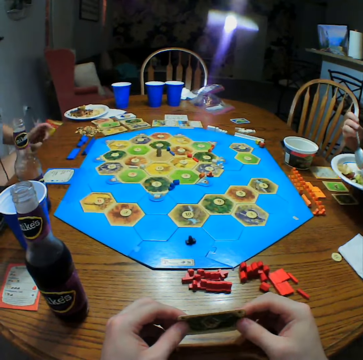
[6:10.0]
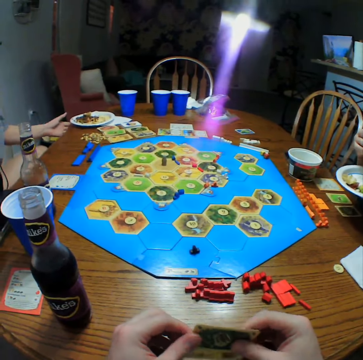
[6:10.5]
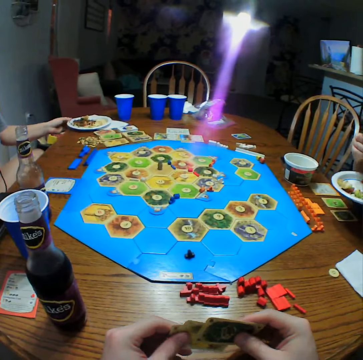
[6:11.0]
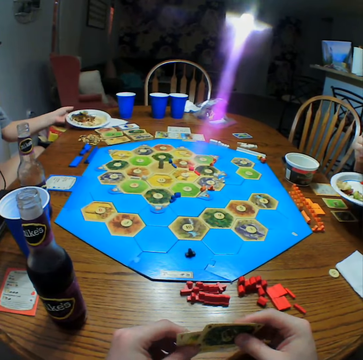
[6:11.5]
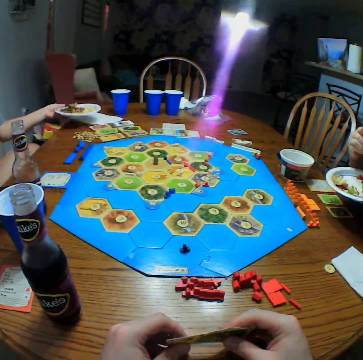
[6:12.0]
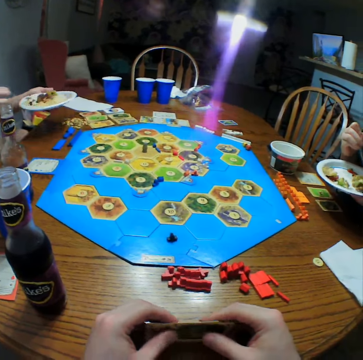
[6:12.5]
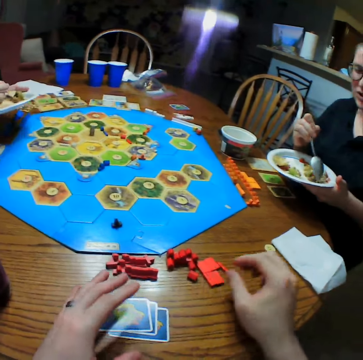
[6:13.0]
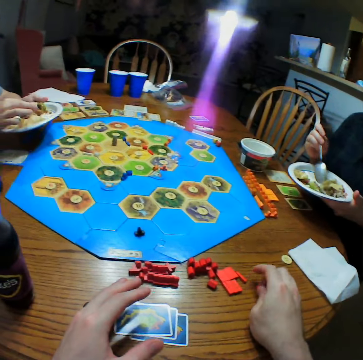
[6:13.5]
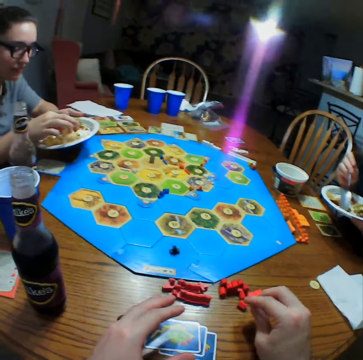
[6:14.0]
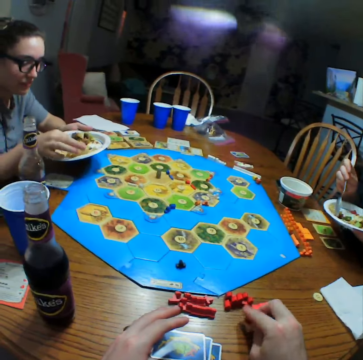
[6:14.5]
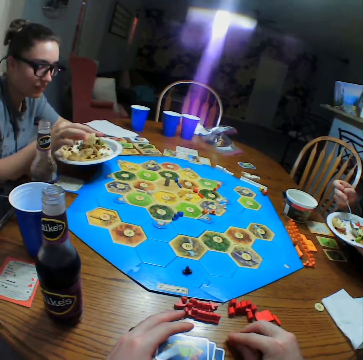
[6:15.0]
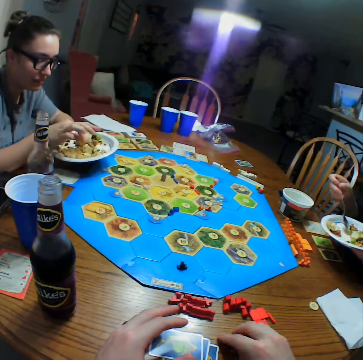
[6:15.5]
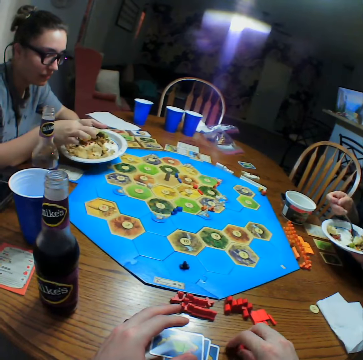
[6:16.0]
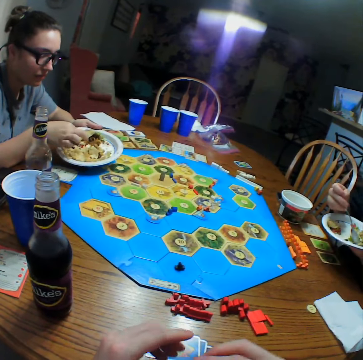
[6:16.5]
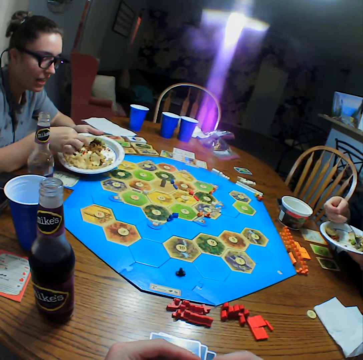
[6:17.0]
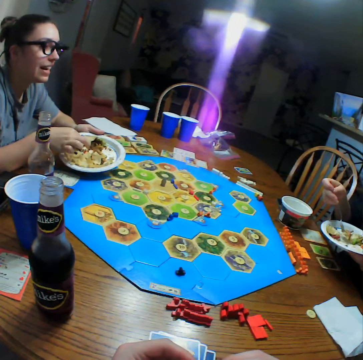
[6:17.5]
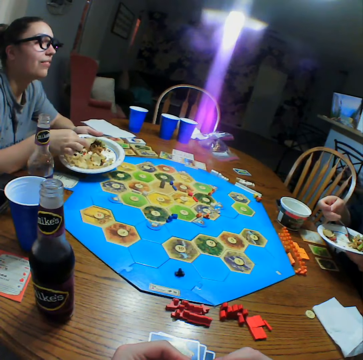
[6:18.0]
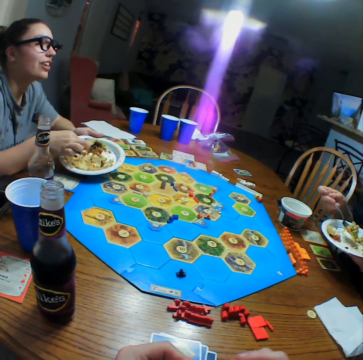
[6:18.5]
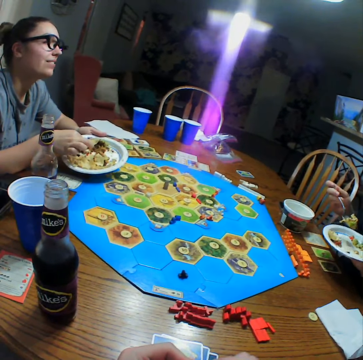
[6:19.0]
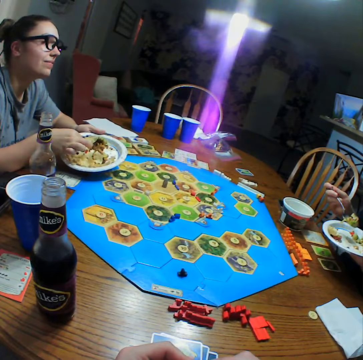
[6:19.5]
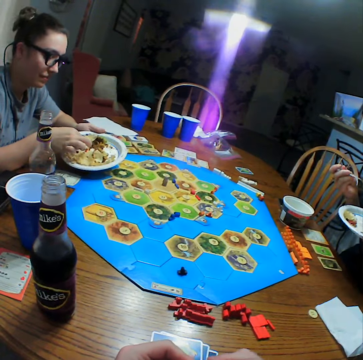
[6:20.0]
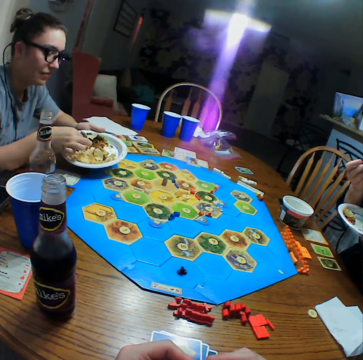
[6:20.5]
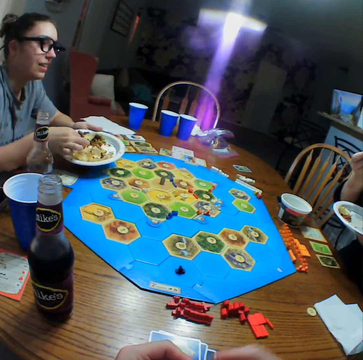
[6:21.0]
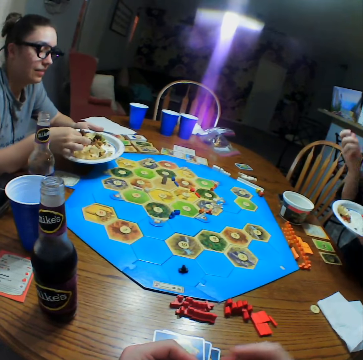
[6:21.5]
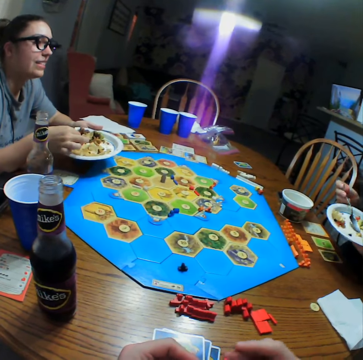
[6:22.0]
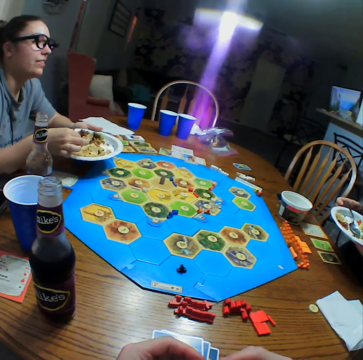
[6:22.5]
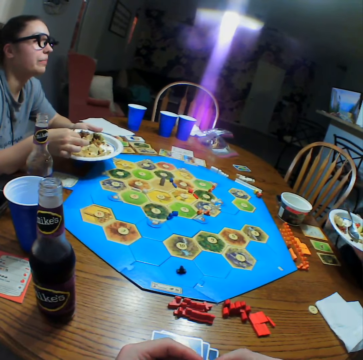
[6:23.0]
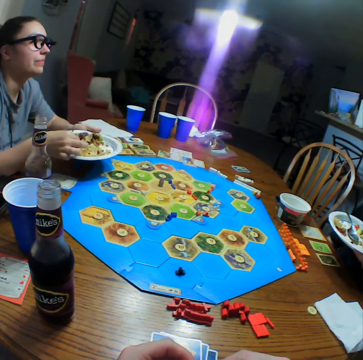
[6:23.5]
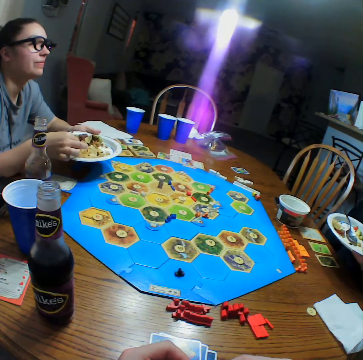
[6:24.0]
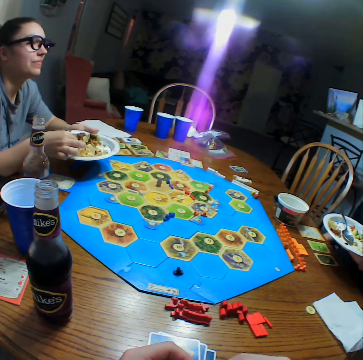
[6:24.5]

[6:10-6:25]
A person holds a spoon. Another person picks a plate. The camera wearer picks dice. The second person picks food. The first person scoops food. The first person eats the food. The camera wearer moves hands.

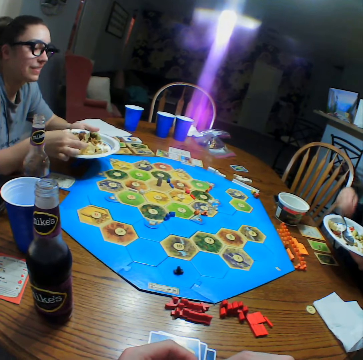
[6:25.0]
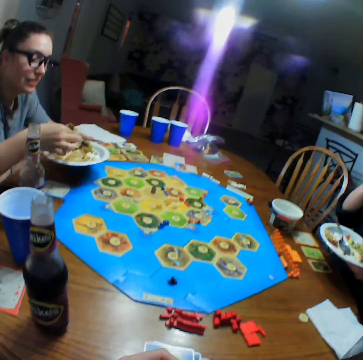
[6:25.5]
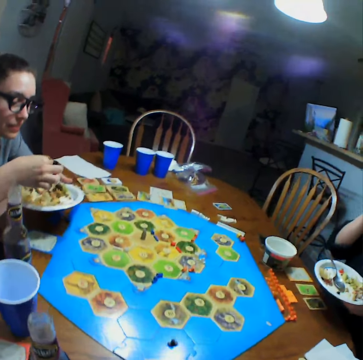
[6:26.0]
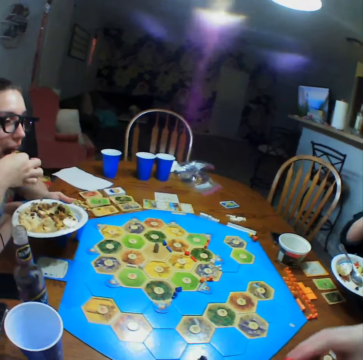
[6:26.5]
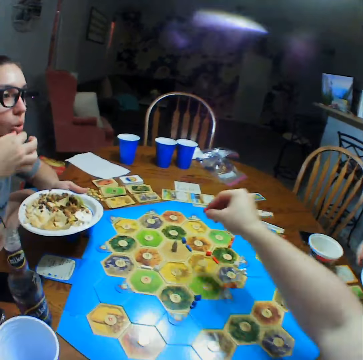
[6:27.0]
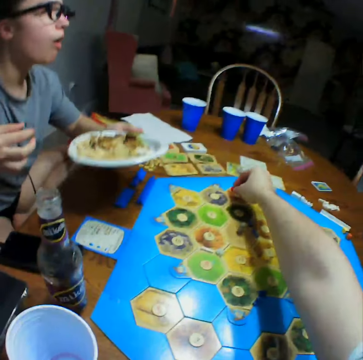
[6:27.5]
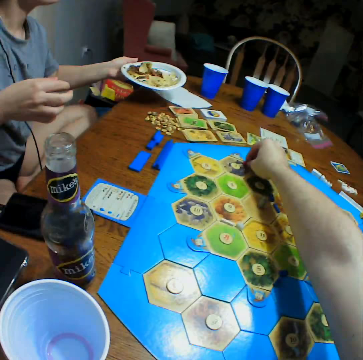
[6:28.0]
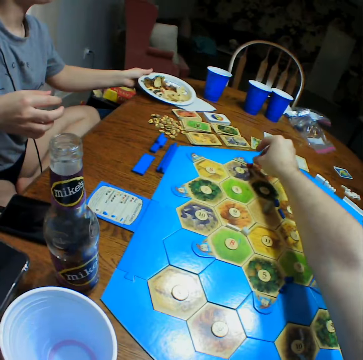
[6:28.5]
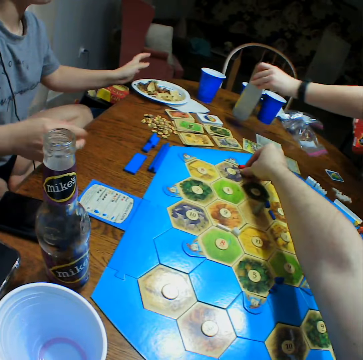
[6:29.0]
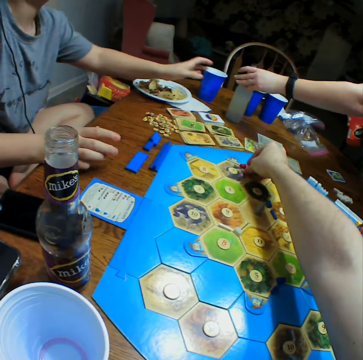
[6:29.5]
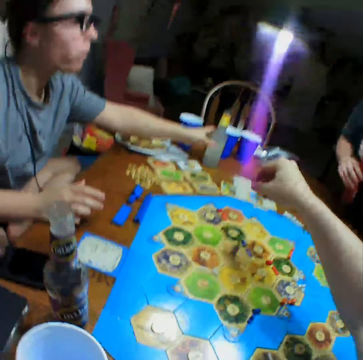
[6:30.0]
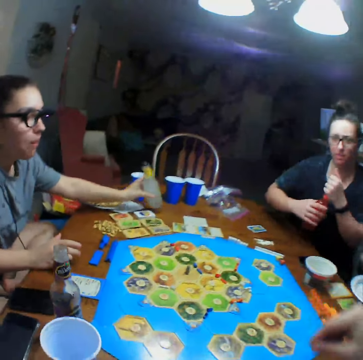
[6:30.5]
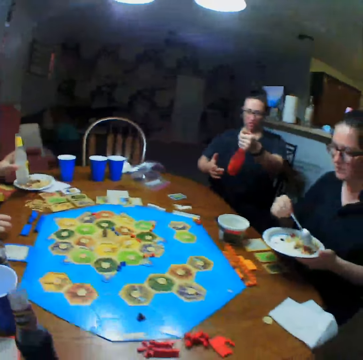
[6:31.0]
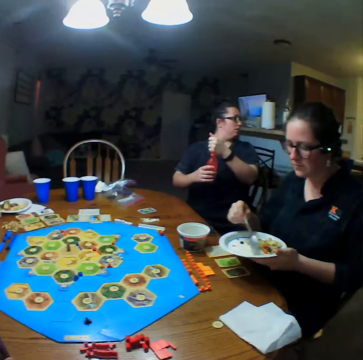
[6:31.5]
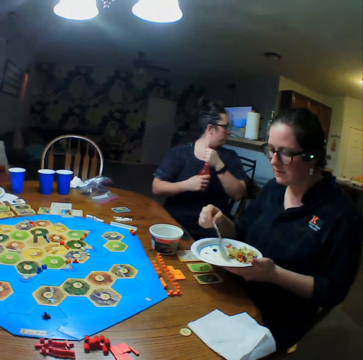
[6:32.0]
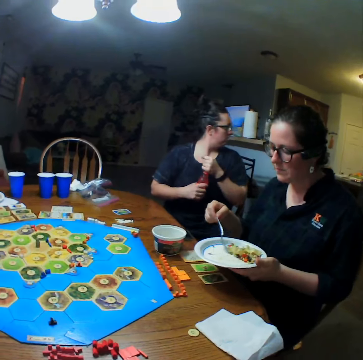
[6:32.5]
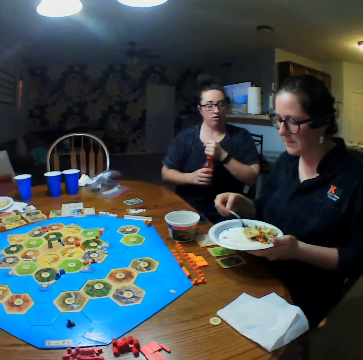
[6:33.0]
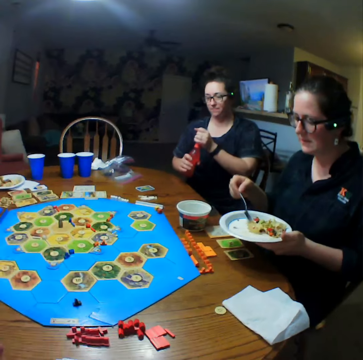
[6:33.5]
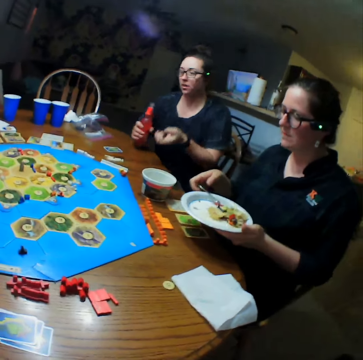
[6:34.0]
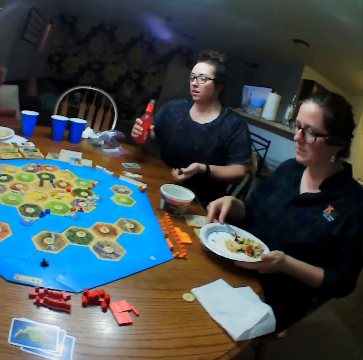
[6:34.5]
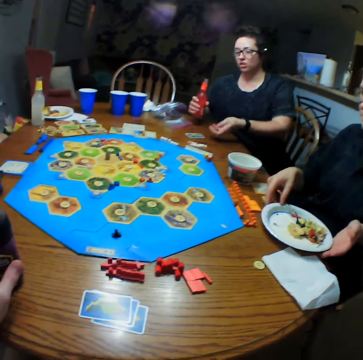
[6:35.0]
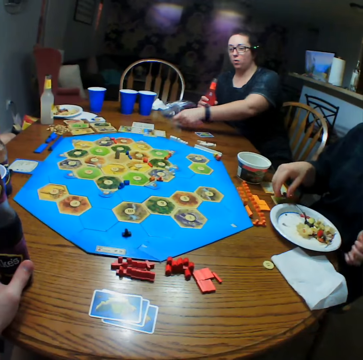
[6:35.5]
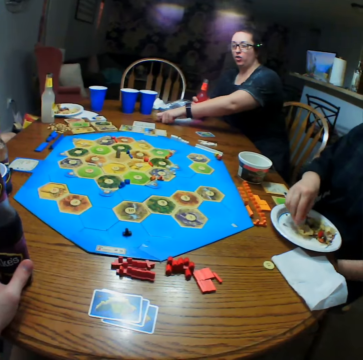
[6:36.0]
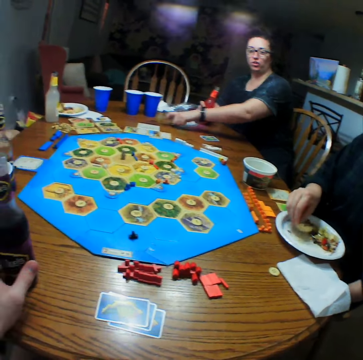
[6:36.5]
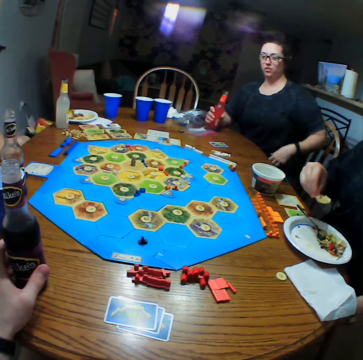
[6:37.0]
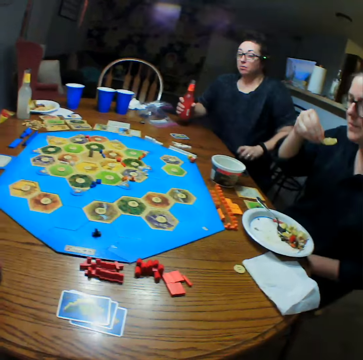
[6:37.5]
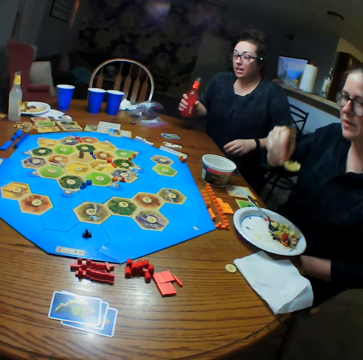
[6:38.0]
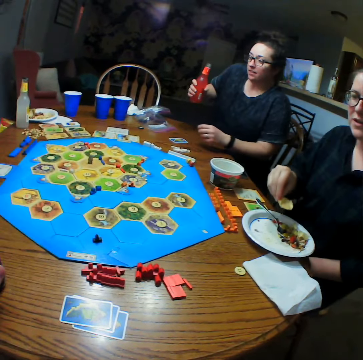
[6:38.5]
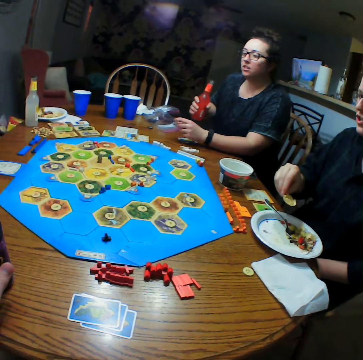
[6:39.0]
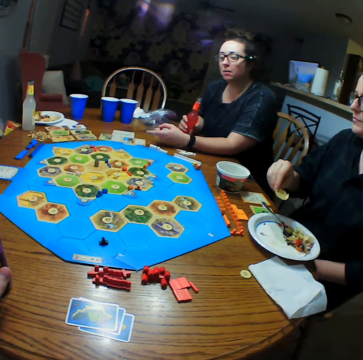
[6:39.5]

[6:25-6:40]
The camera wearer eats food. They pick a die and move something on the board game. A person puts a plate on the table. Another person puts a drink on the table. The first person takes a bottle of soda on the table. The second person lifts the drink. The second person looks back. A third person scoops food. The second person opens the drink. The second person drops the bottle top on the table. The second person moves the shoulder.

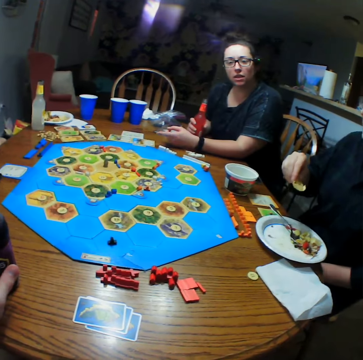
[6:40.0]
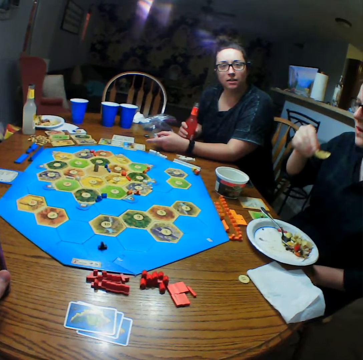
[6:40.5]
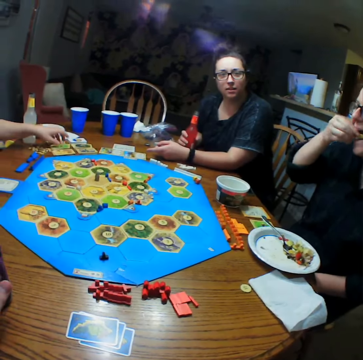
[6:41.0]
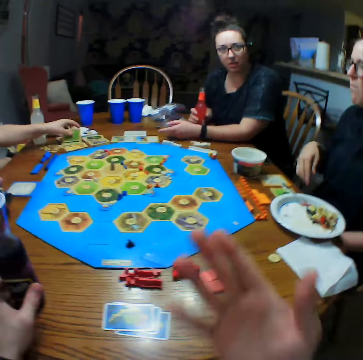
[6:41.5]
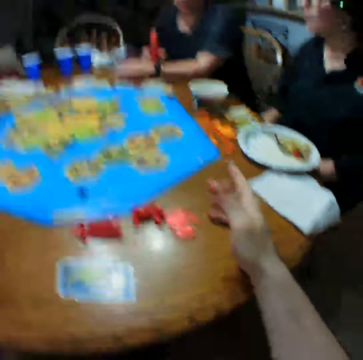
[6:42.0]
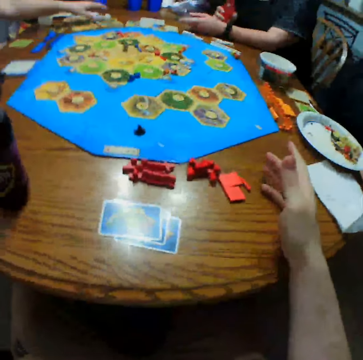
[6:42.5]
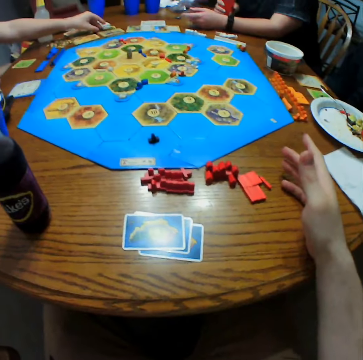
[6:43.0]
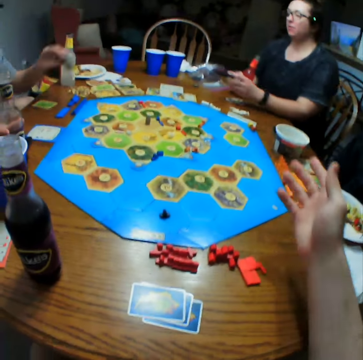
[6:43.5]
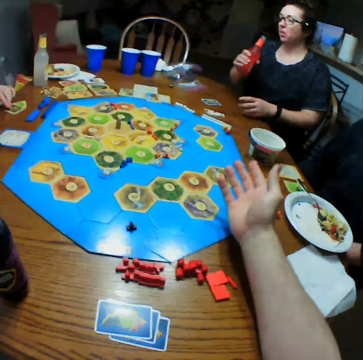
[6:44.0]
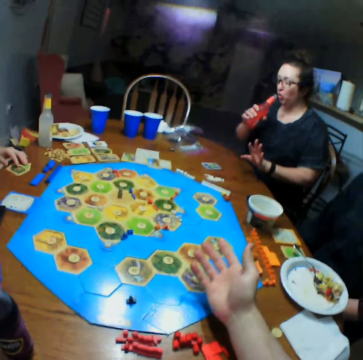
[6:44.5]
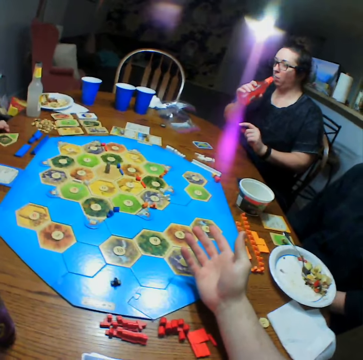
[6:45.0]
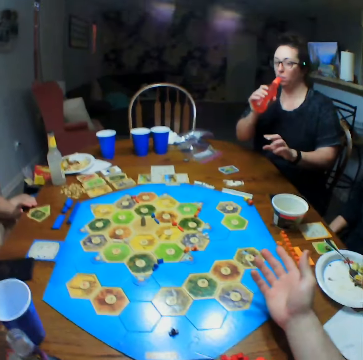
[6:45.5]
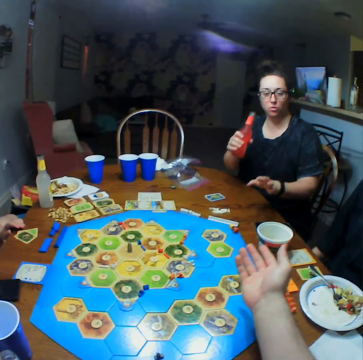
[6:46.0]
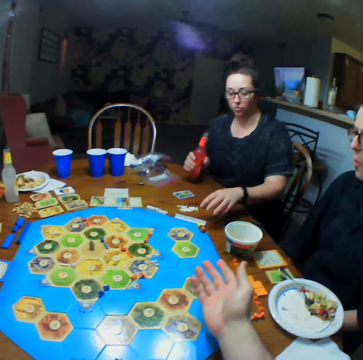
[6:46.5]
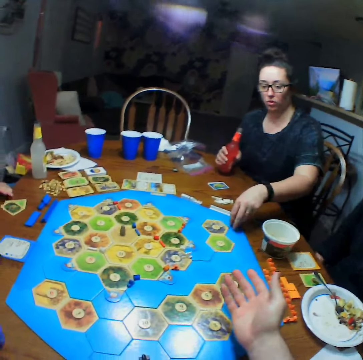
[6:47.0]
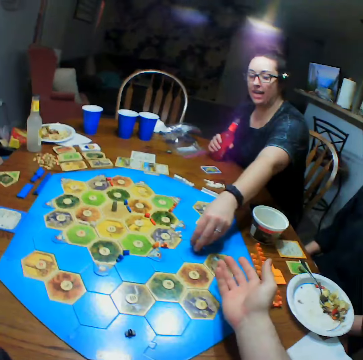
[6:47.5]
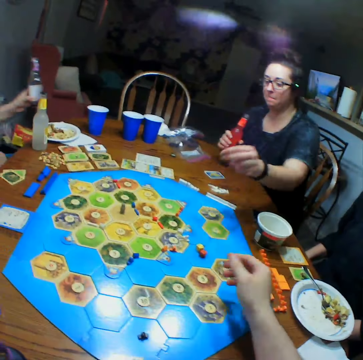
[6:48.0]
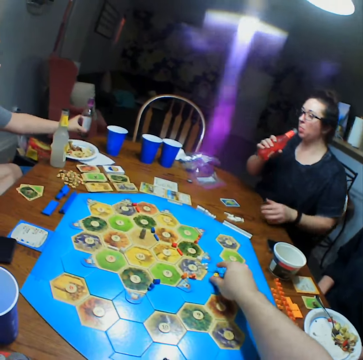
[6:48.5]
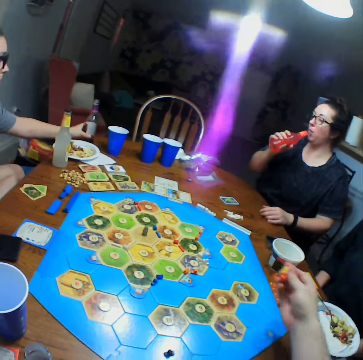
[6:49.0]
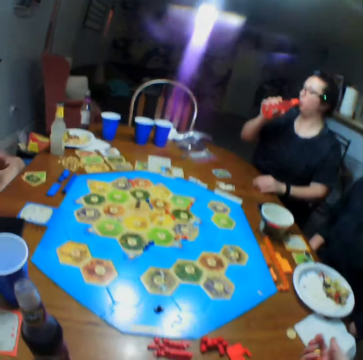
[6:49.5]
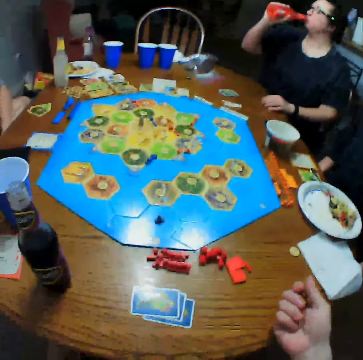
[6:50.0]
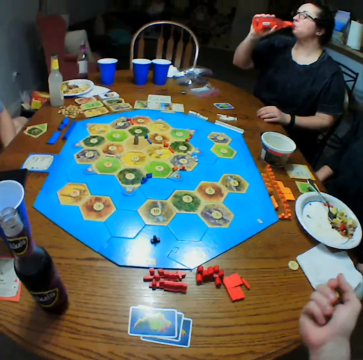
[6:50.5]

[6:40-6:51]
A person points at the board. Another person eats food. A third person picks cards. The camera wearer stretches the hand. The first person takes a drink. The first person takes dice on the table and drops the dice on the table. The camera wearer takes the dice on the table. The third person puts the drink on the table.
